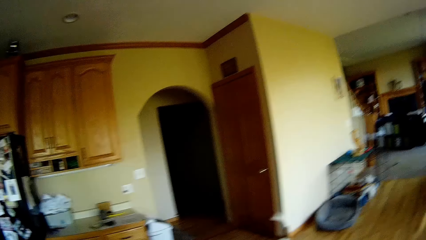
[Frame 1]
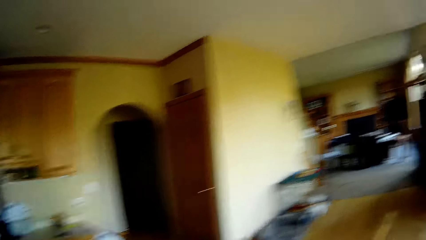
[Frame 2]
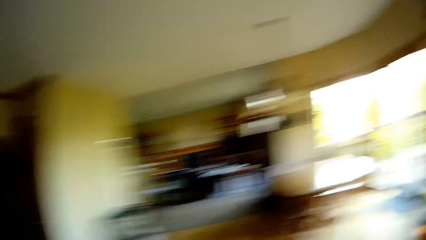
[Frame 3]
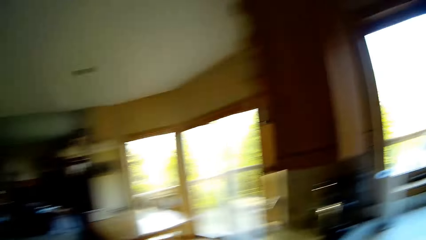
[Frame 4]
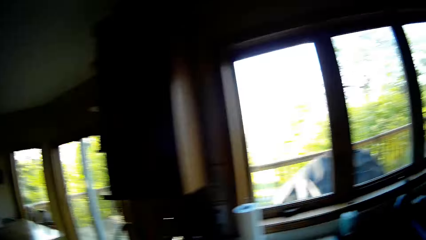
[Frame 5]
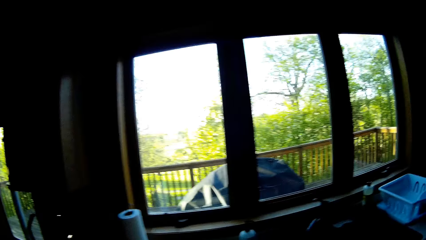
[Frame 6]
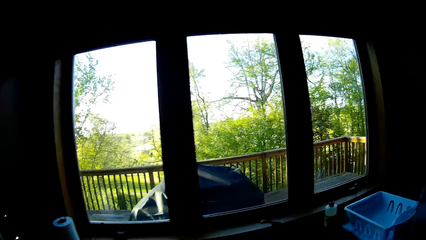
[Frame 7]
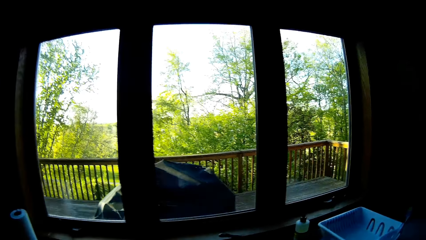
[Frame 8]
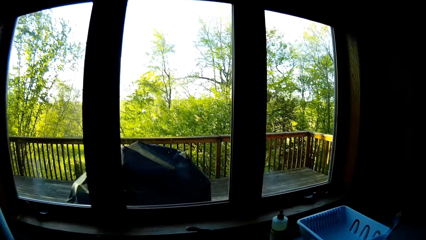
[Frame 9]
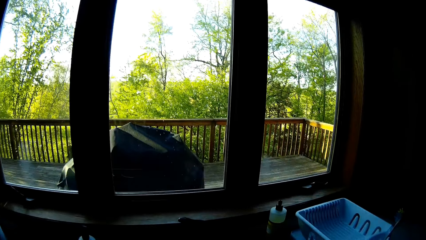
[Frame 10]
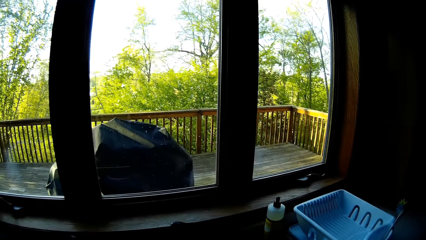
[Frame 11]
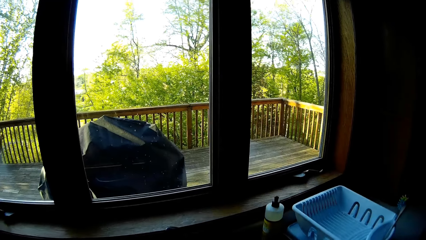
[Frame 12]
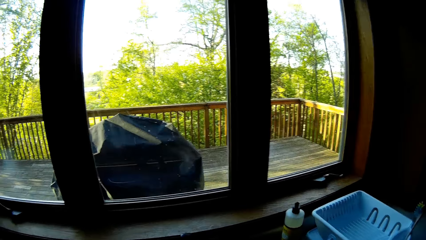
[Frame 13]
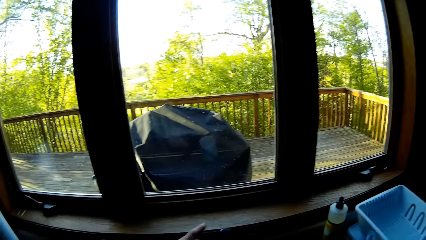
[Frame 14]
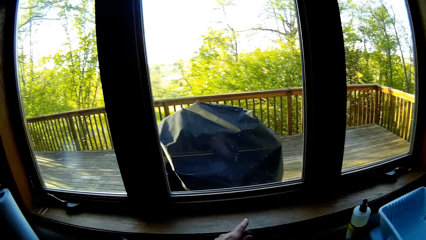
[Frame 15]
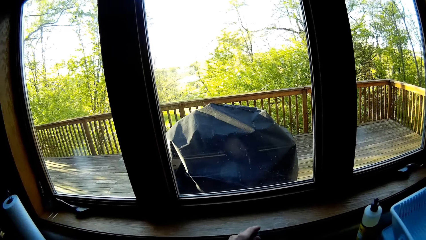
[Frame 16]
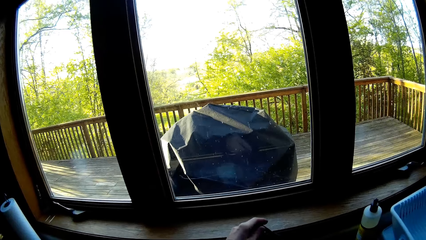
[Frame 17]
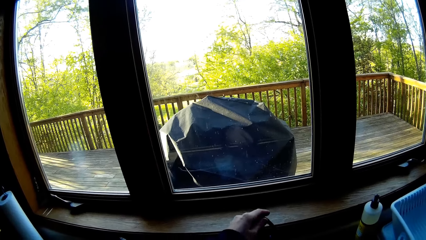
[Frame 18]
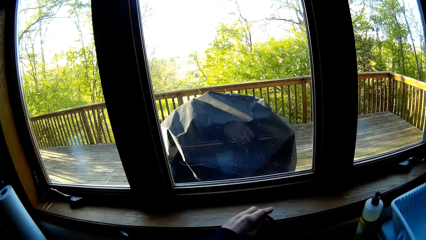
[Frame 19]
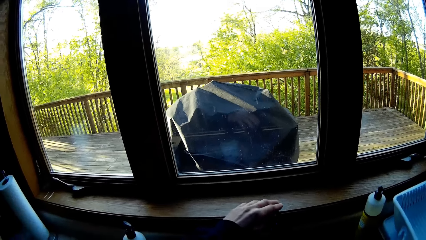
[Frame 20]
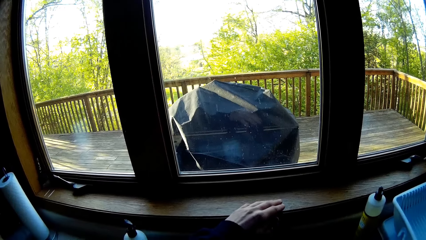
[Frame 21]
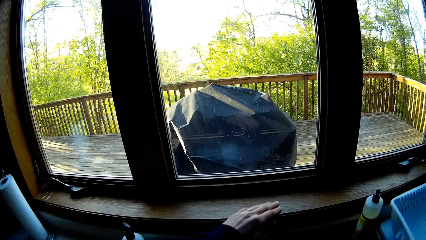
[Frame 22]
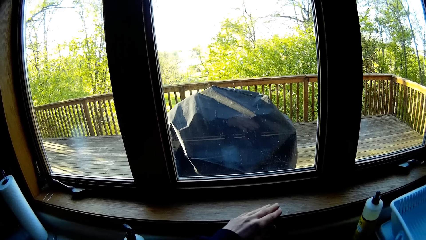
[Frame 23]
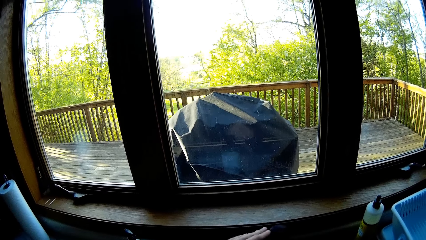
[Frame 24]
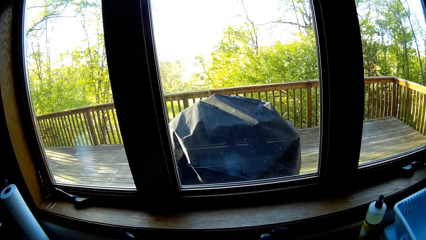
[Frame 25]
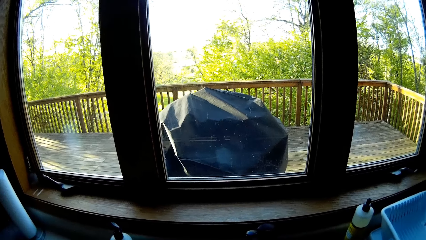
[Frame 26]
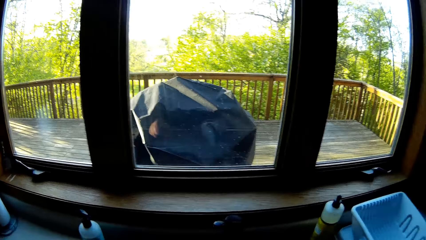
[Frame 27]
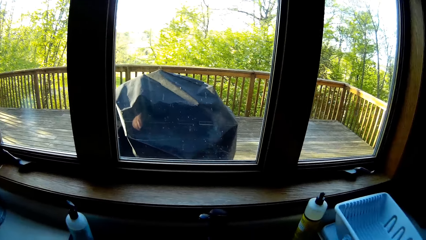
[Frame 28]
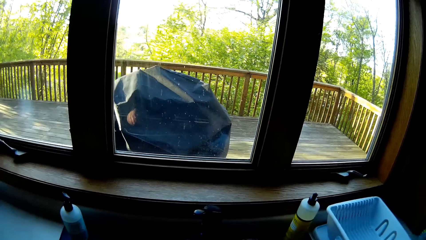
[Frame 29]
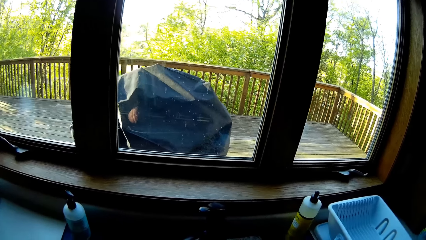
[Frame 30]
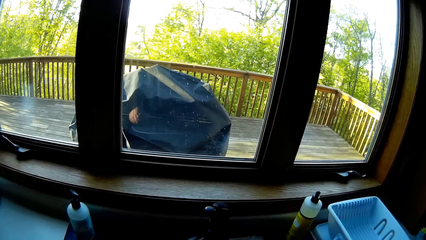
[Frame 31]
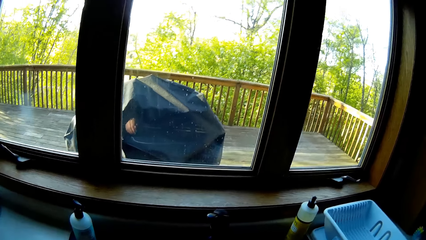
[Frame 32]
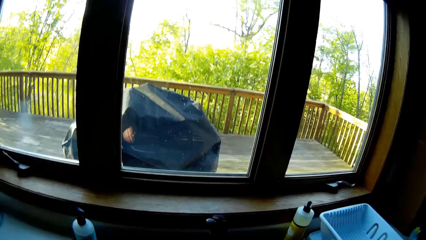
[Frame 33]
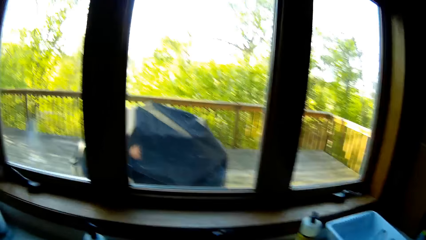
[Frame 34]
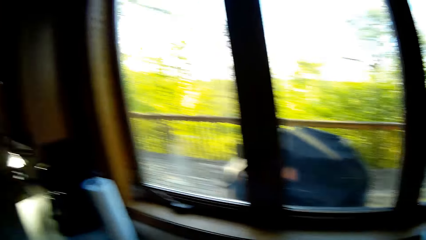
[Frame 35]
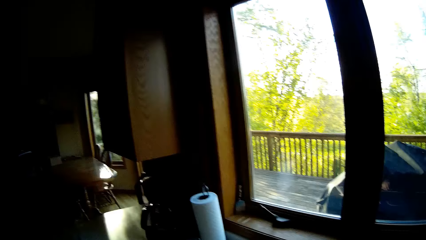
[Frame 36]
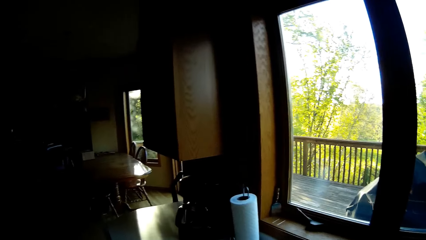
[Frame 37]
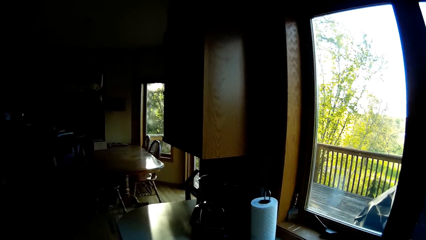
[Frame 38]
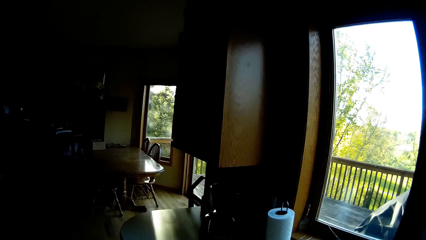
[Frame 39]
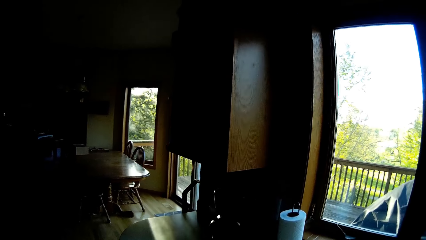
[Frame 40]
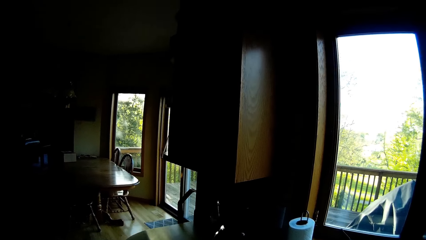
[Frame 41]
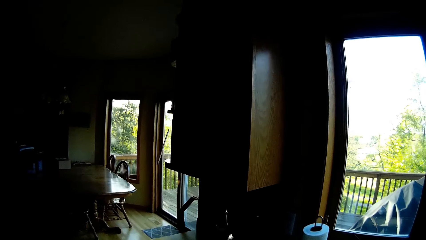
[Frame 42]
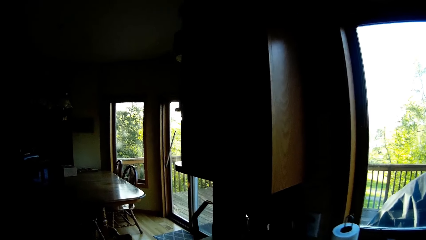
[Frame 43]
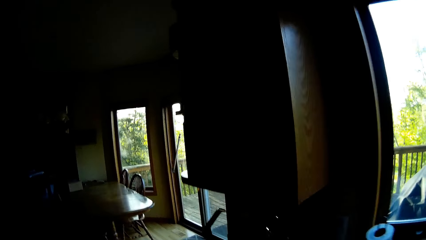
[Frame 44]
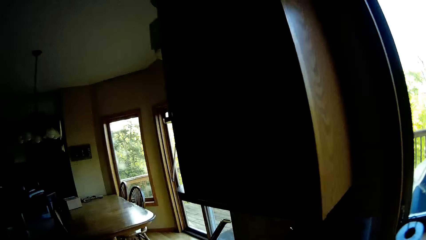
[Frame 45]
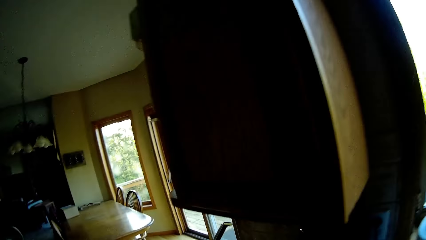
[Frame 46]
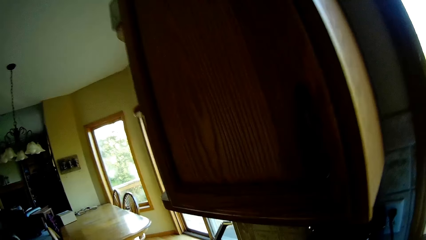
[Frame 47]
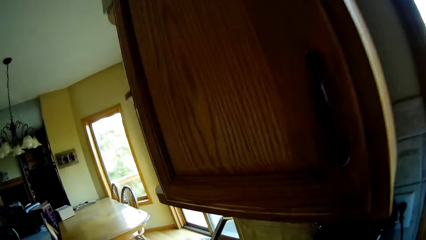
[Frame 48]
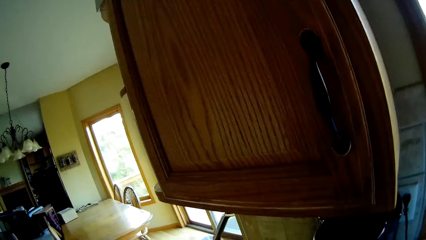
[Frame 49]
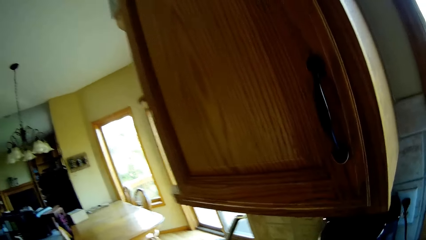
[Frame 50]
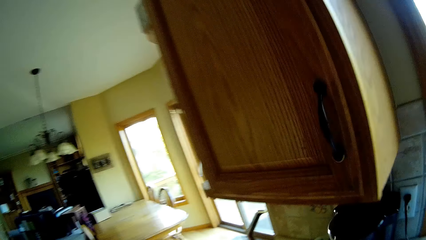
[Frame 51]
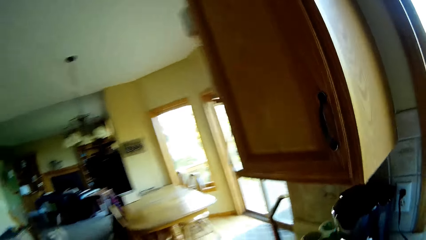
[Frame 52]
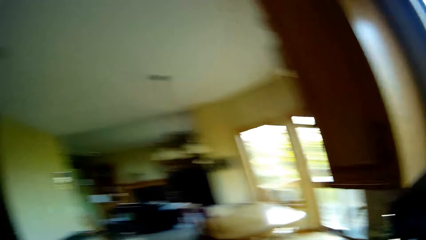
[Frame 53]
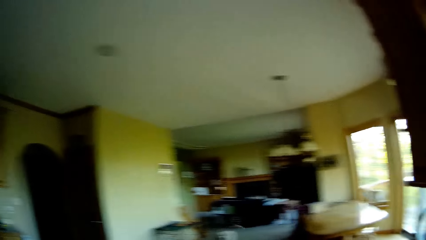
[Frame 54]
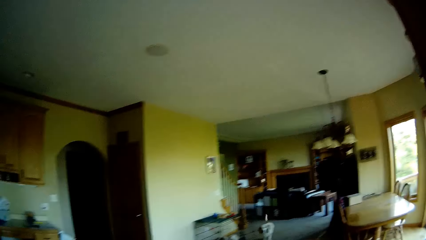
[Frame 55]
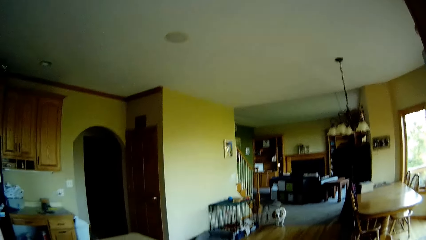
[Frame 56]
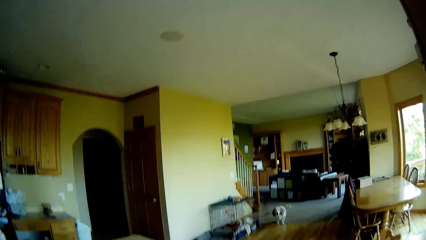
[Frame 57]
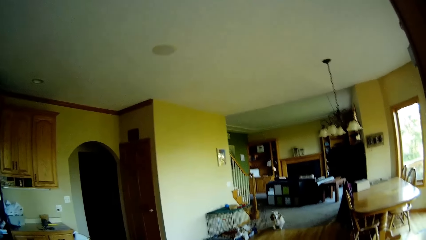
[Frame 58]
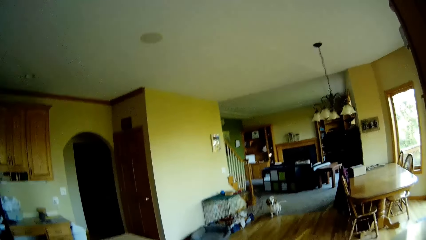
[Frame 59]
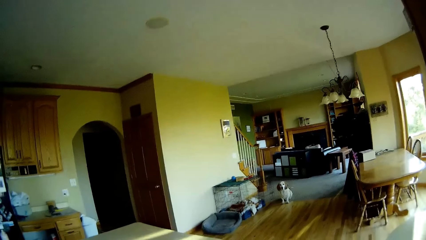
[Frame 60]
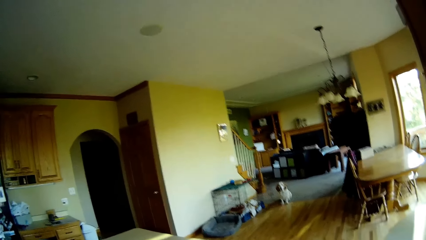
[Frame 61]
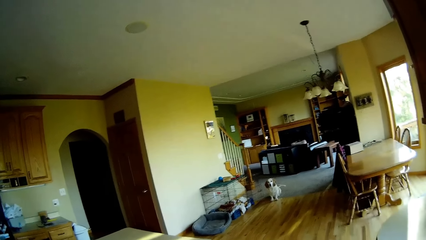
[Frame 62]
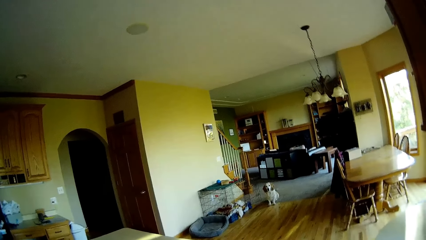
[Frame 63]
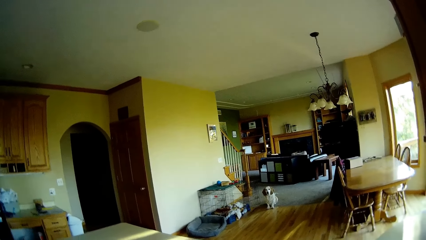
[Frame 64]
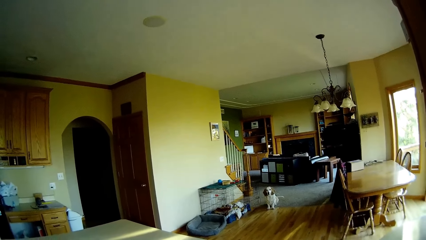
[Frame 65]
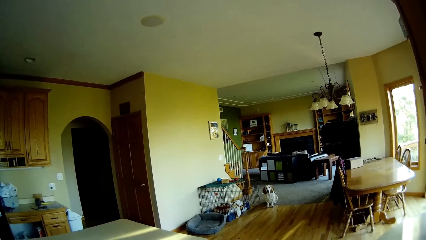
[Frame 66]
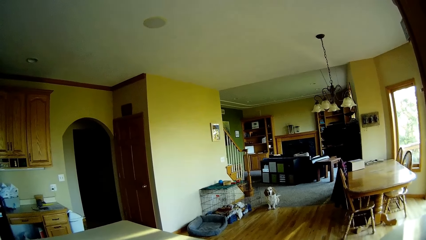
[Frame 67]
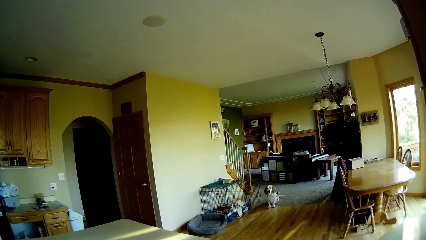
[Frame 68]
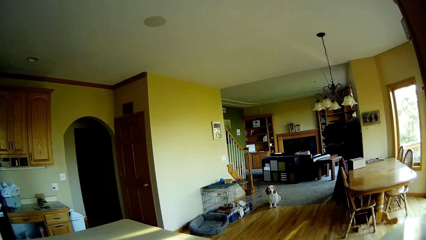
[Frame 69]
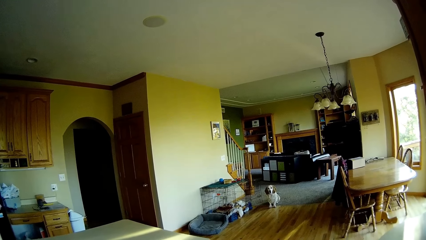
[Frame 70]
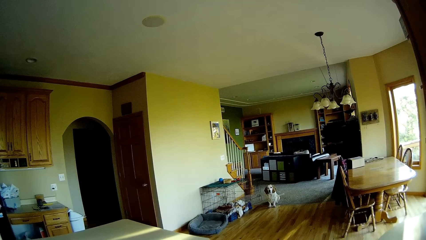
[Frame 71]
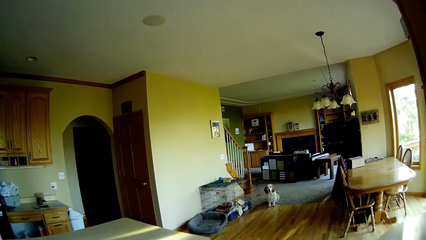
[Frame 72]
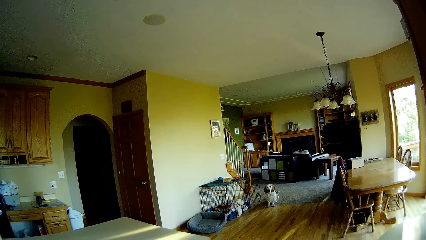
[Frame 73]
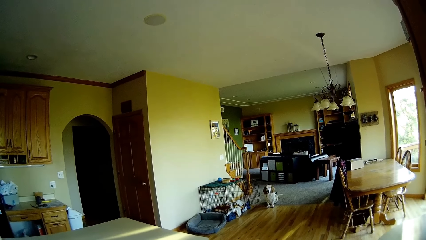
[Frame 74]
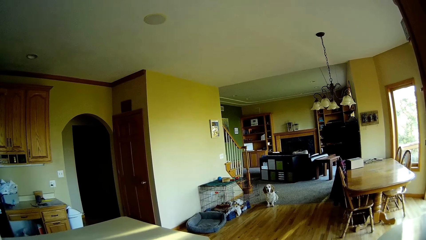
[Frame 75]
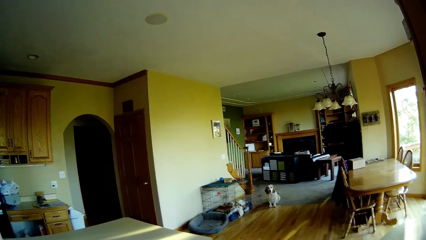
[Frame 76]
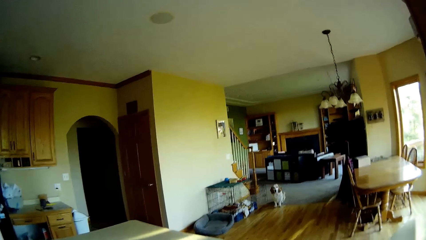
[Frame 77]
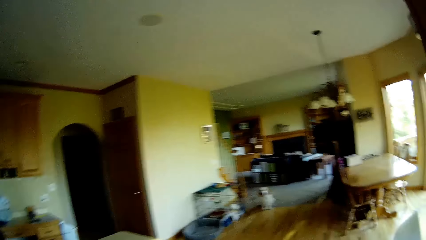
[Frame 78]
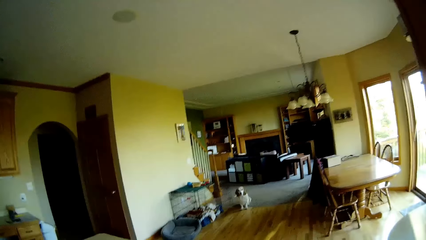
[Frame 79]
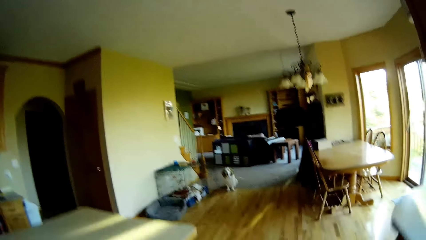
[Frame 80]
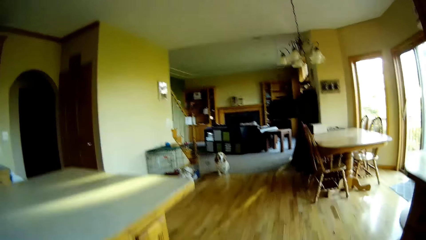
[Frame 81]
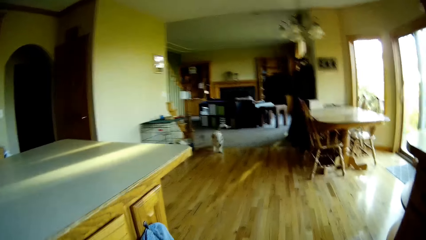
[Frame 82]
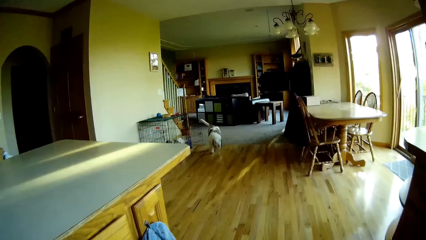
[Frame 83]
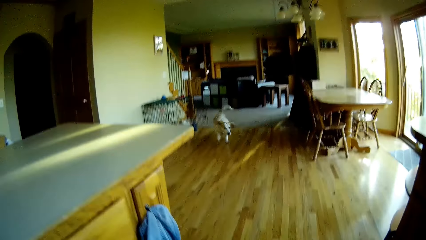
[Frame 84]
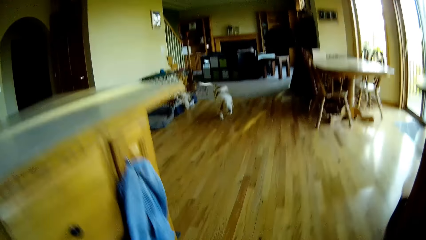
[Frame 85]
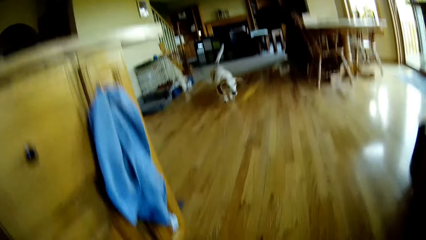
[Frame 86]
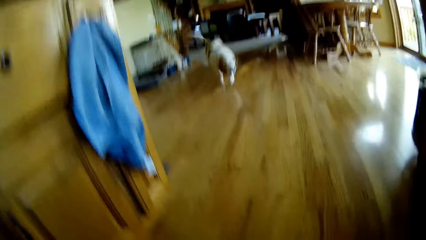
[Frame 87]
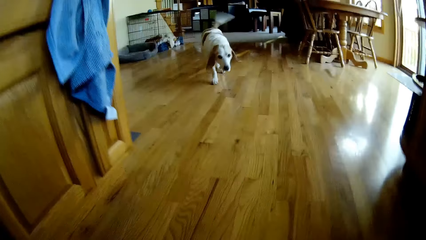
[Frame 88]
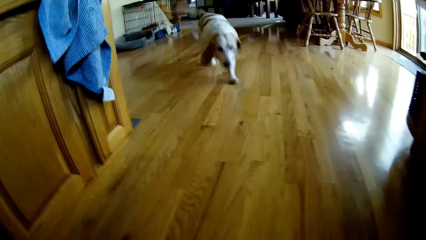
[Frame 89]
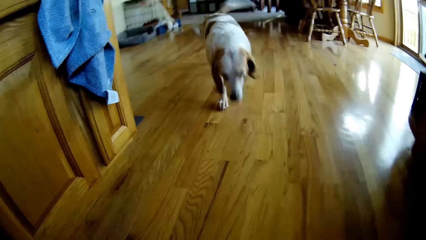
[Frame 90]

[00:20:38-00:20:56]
The camera wearer opens a tap with her left hand. She closes the tap with her left hand. She converses with the dog. The dog runs towards the camera wearer.
